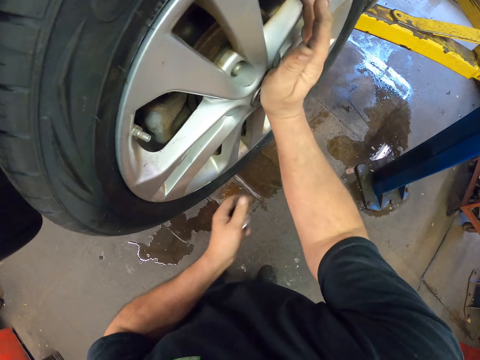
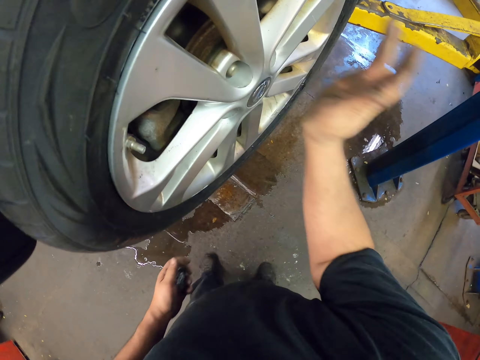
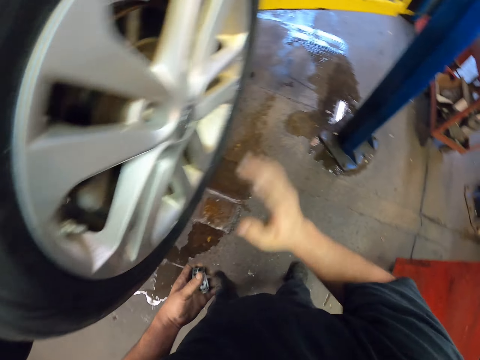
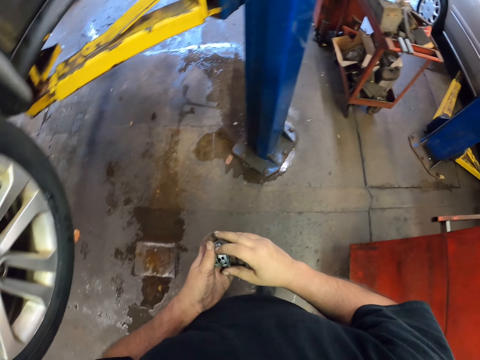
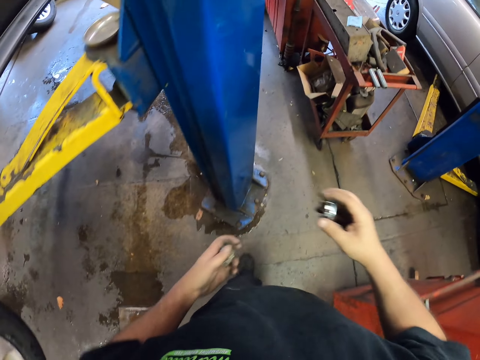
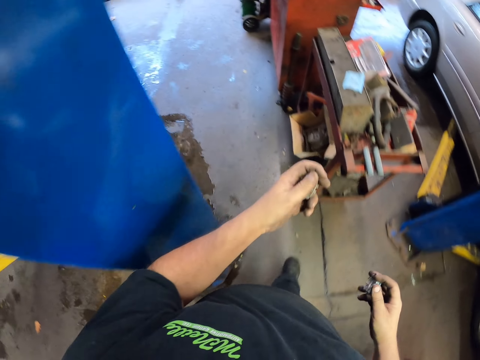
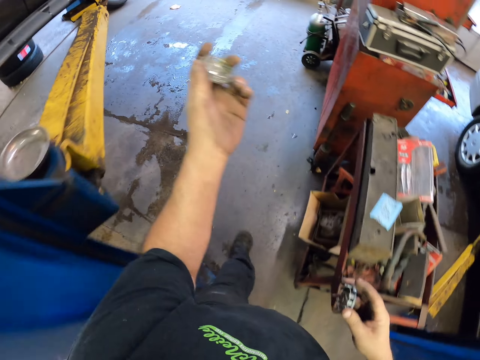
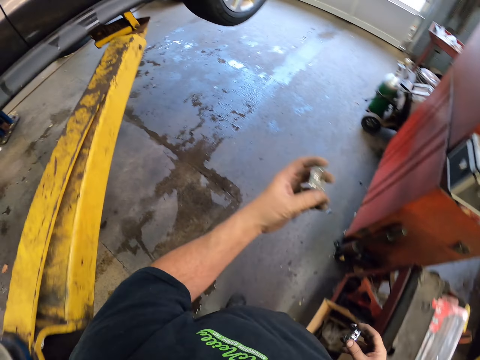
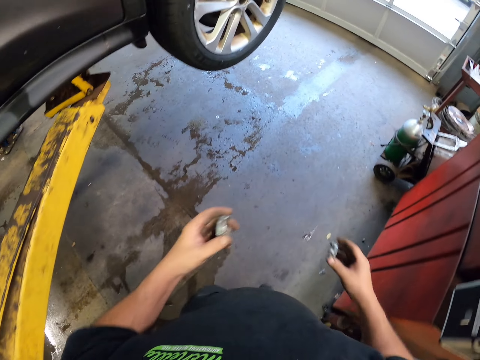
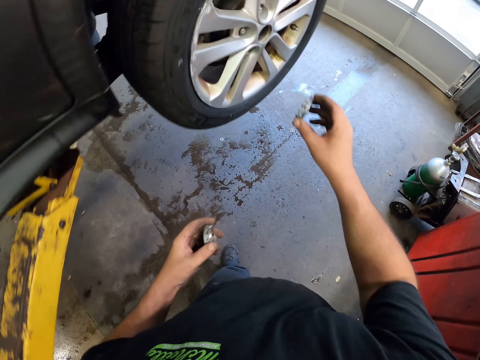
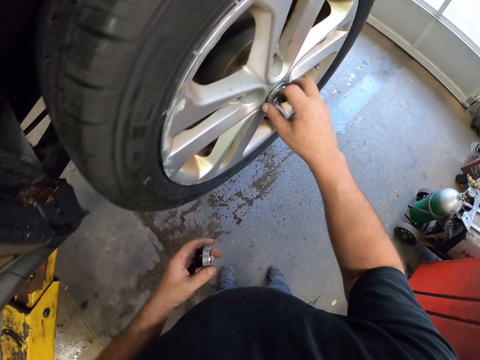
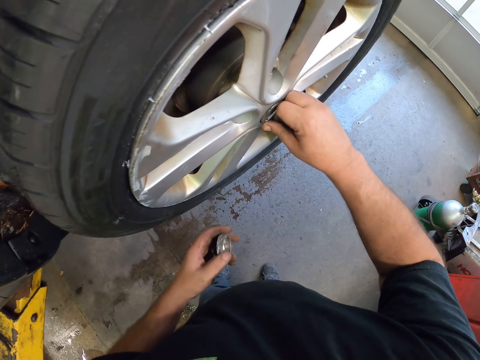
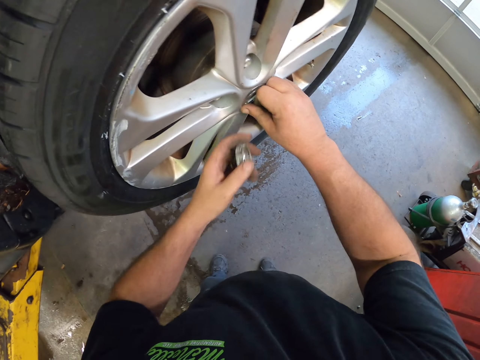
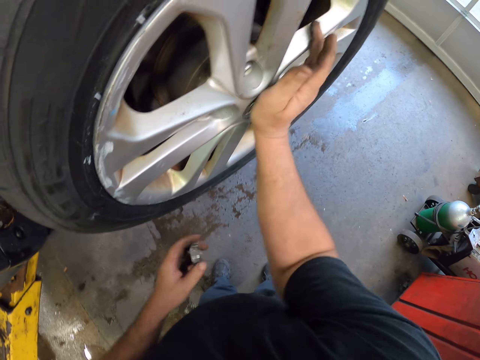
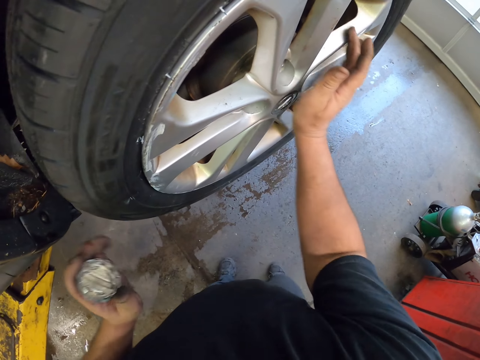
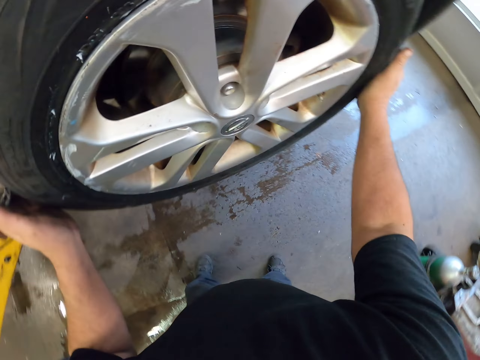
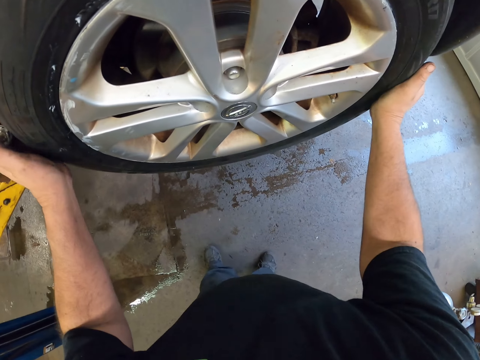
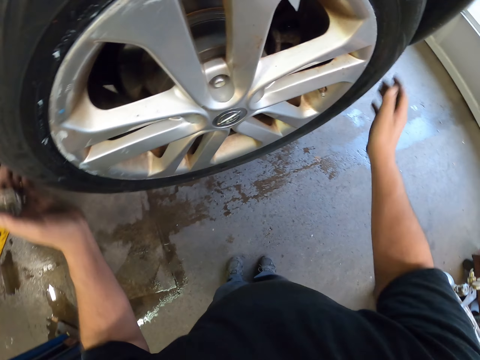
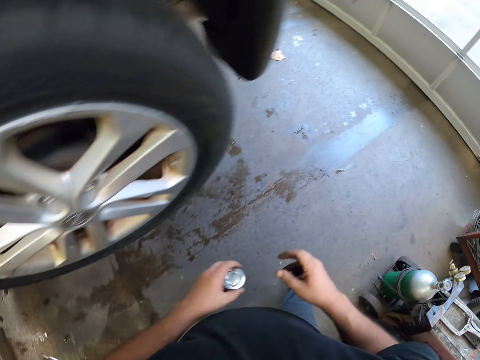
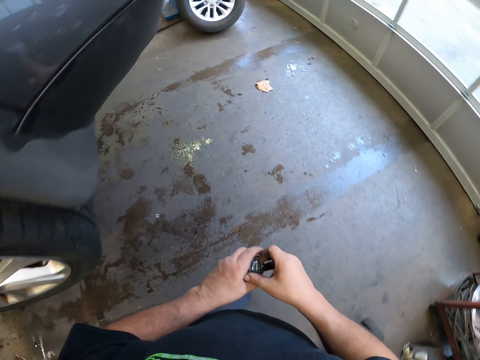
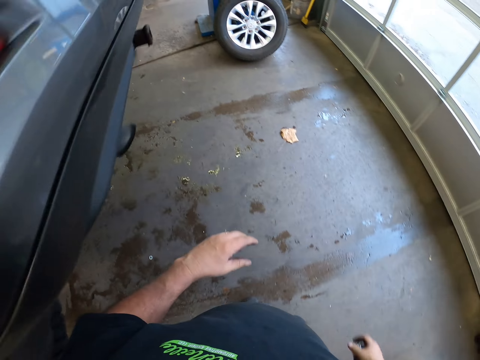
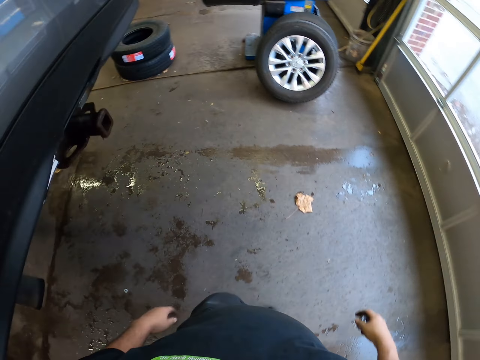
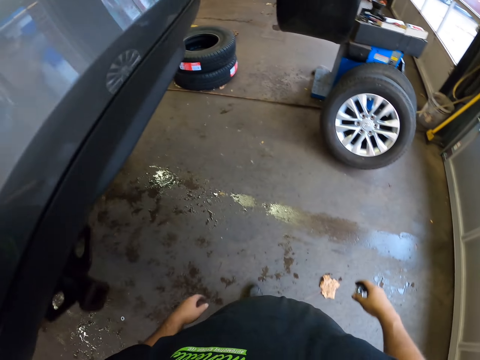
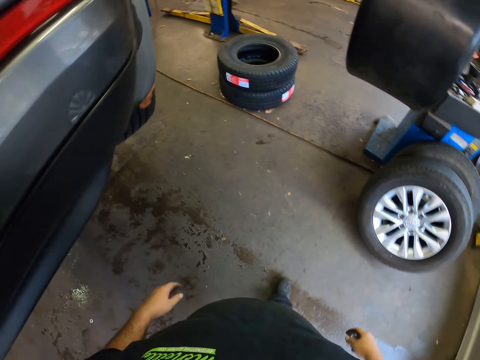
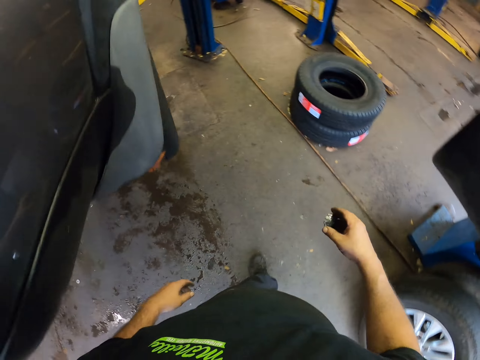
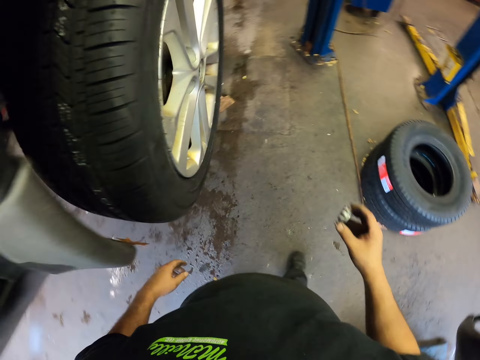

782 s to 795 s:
The camera wearer hits the cap with their hand. They place the cap on the other hand. They walk towards a wheel. They seal the nut on the rim. They place the cap on the wheel. They hit the cap with their hand and adjust the wheel with their hands. They check the wheel. They place the cap on the other hand. They walk towards a wheel.

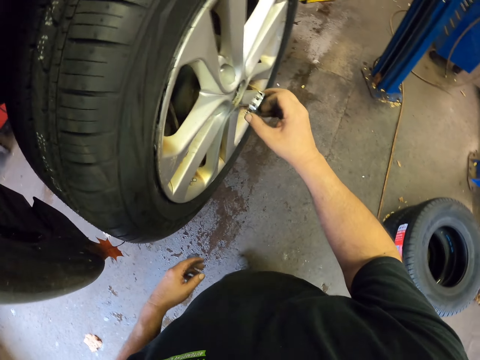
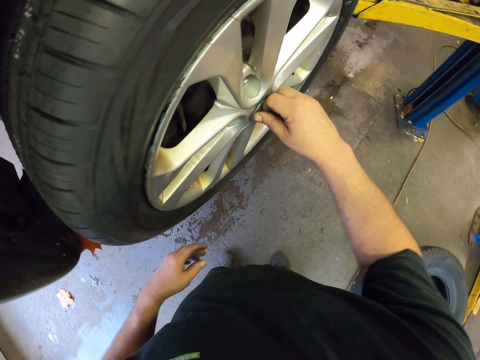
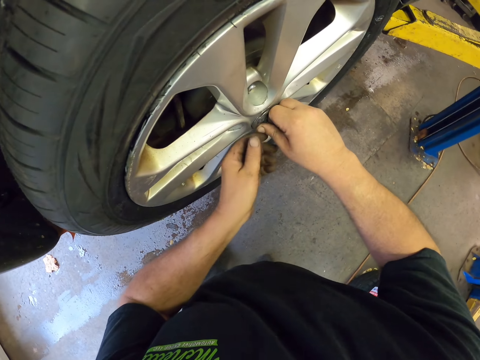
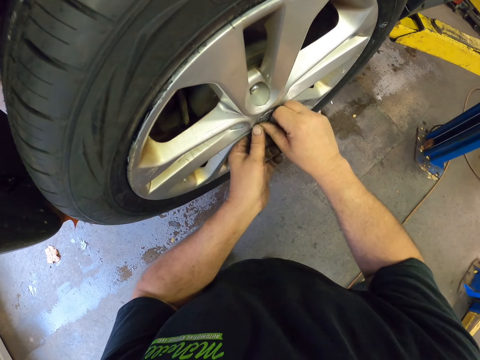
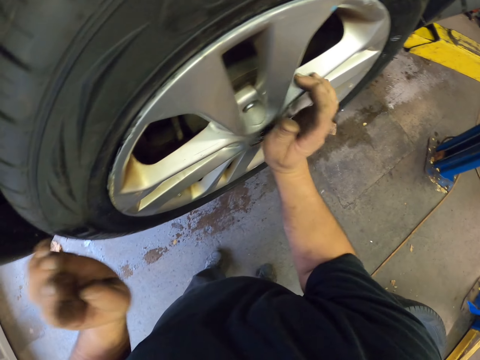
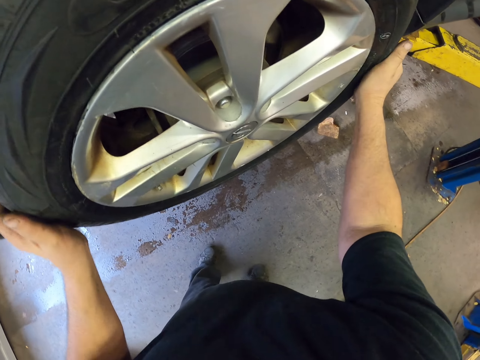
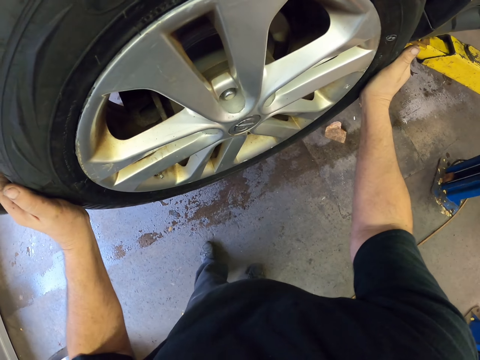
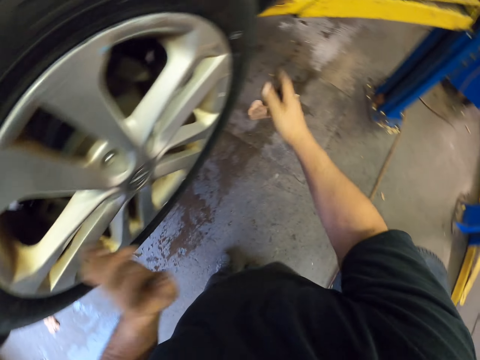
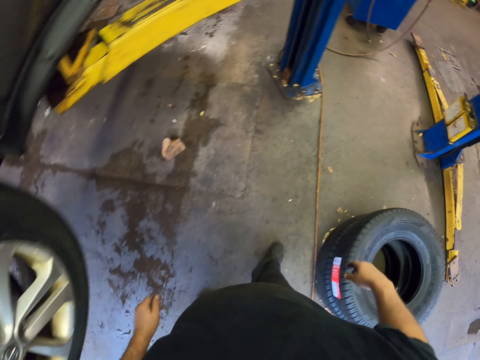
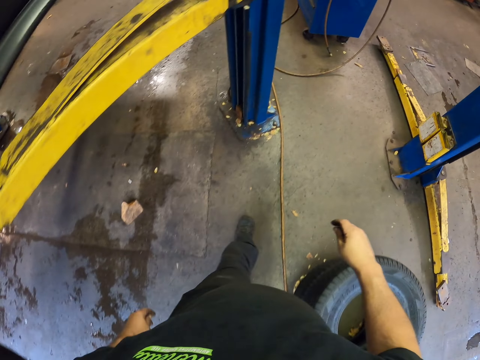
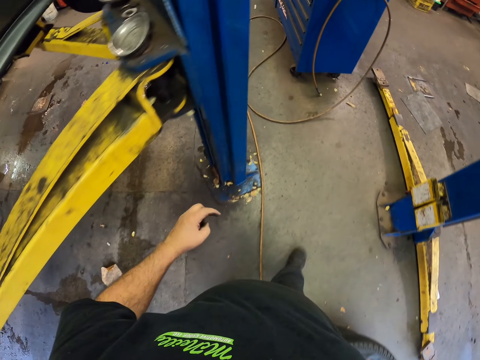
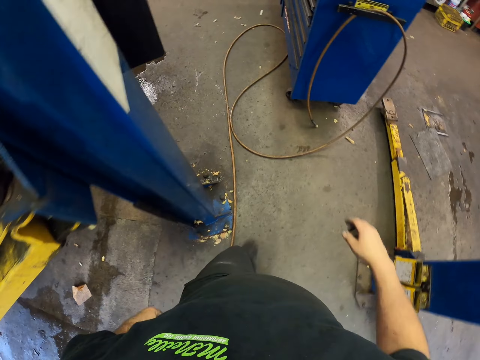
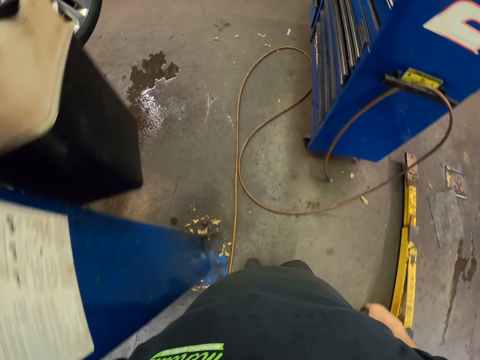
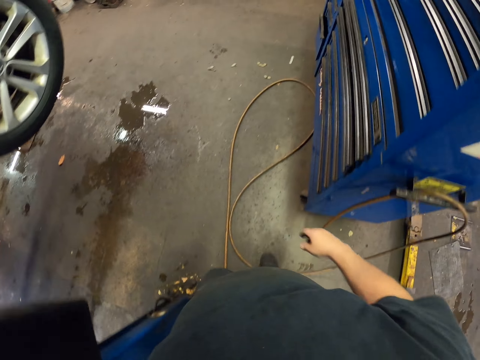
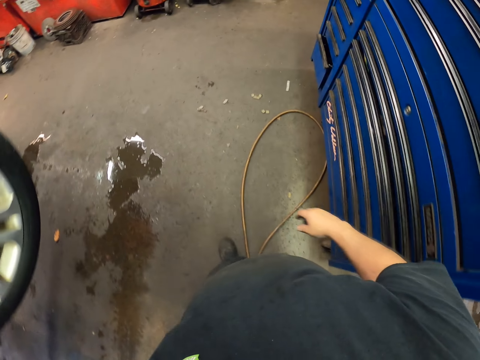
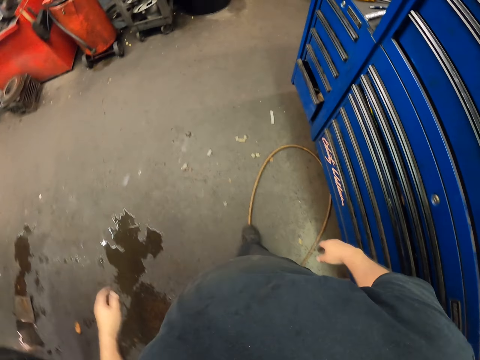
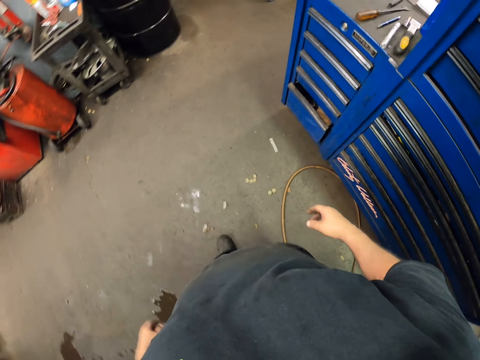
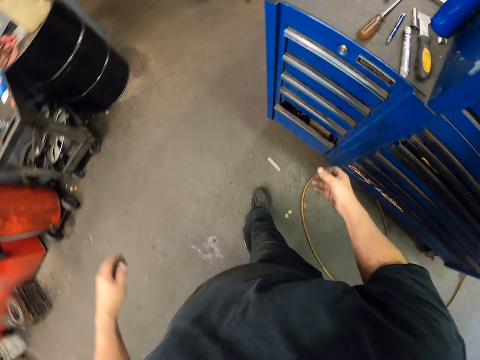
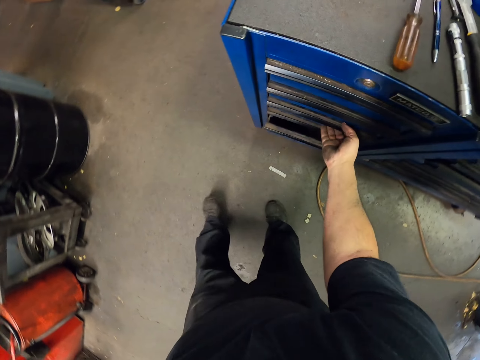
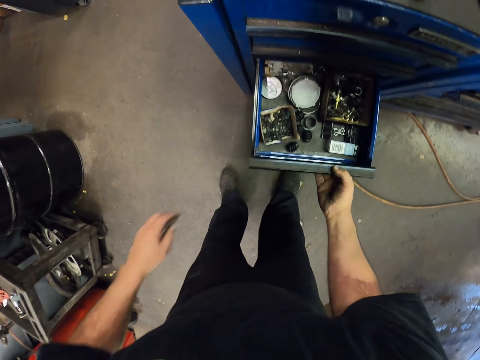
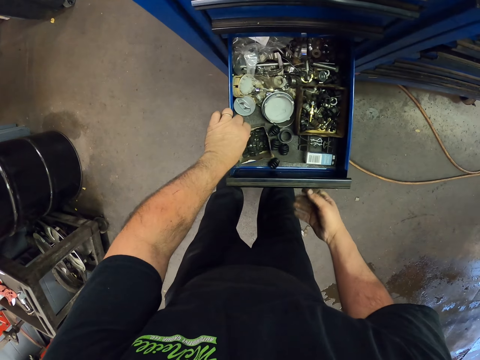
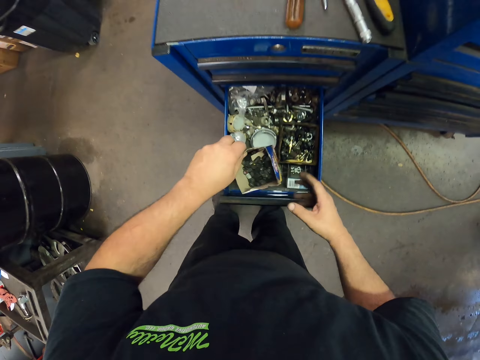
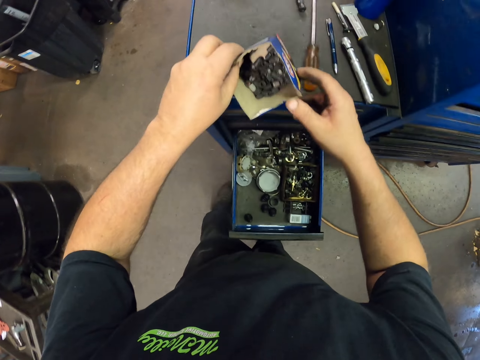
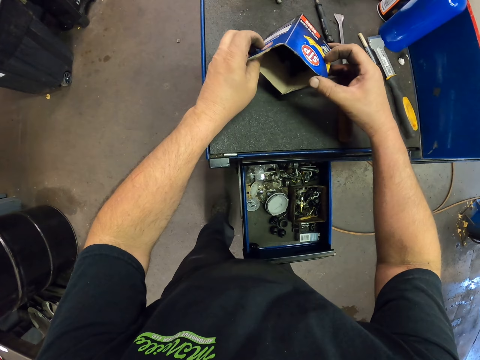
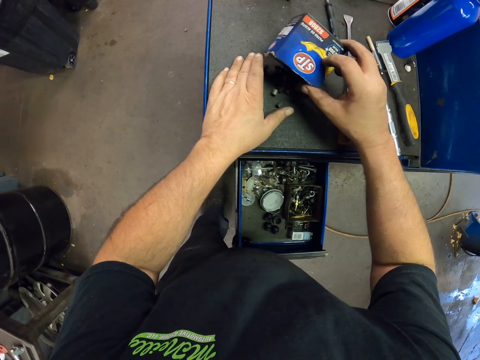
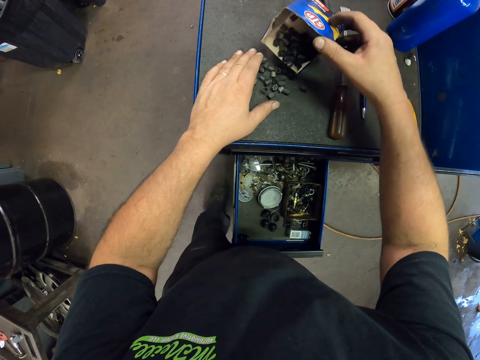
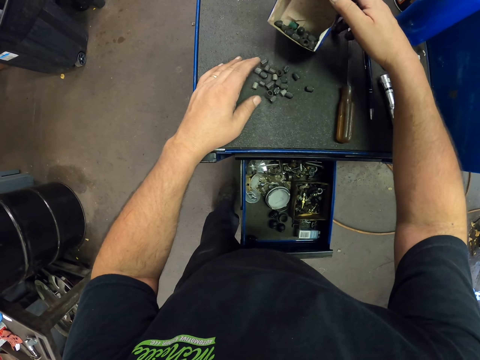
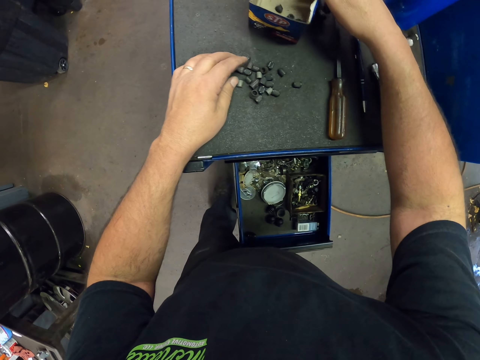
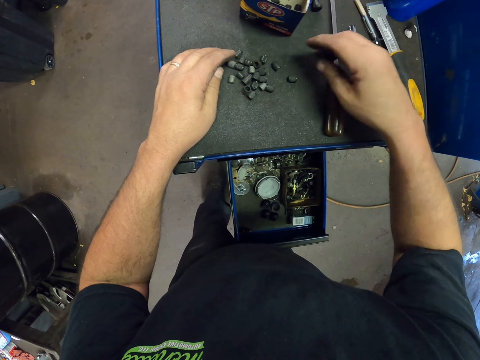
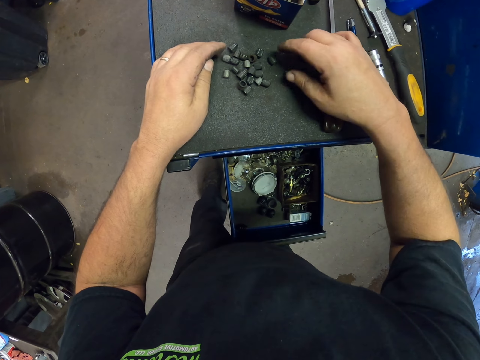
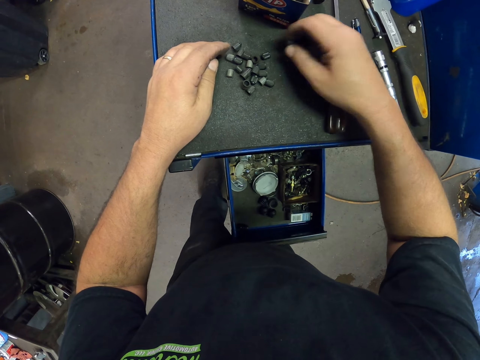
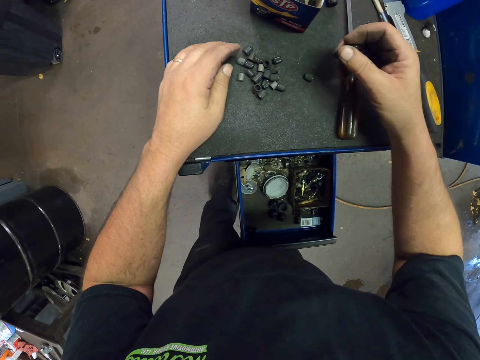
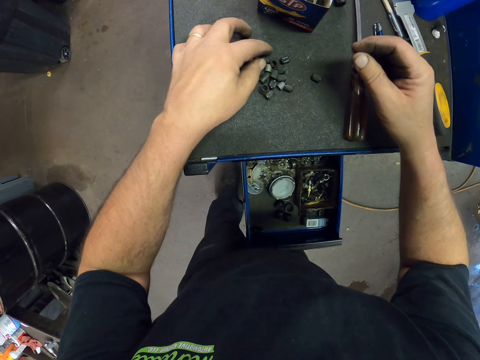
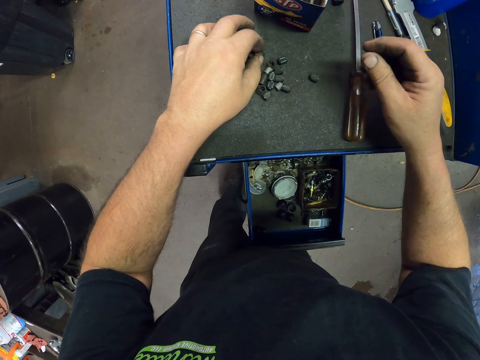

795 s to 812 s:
The camera wearer seals the nut on the rim. They place the cap on the wheel and adjust the cap with their hand. They adjust the wheel with their hands and check the wheel. They walk around the garage. They pull a drawer. They pick a box from the drawer. They pour nuts on the drawer. They pick the nuts and place the nuts on the other hand.
